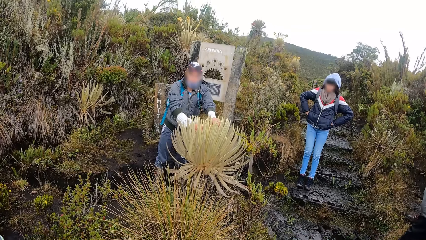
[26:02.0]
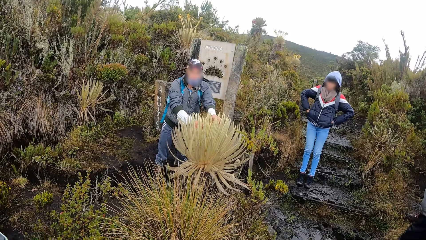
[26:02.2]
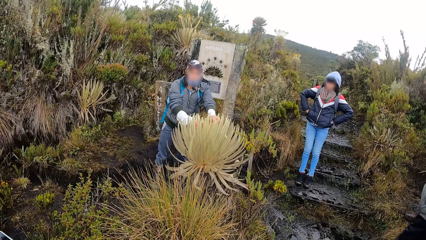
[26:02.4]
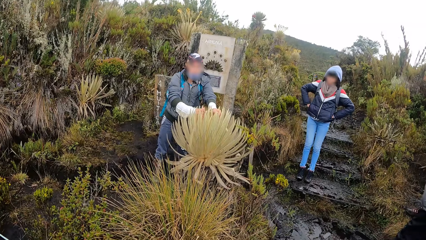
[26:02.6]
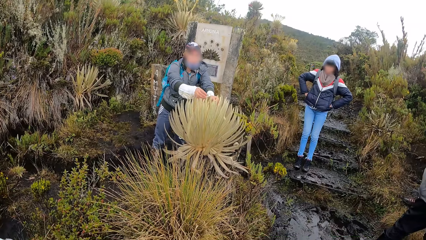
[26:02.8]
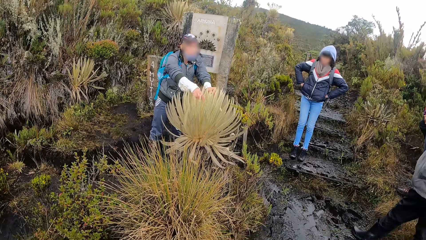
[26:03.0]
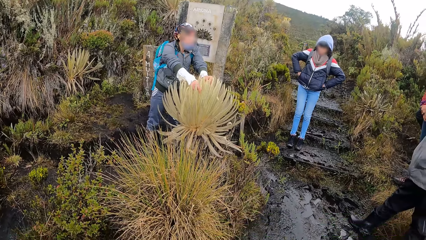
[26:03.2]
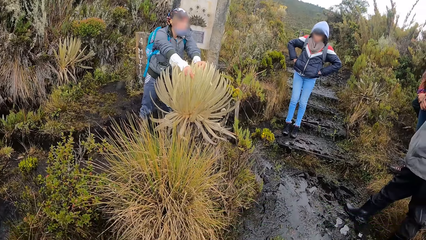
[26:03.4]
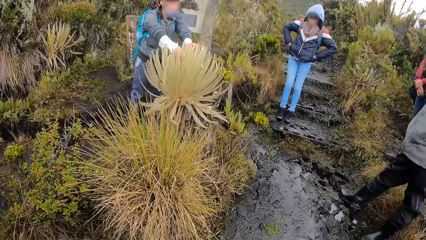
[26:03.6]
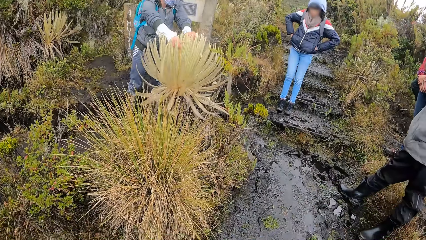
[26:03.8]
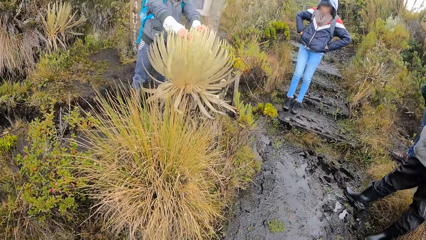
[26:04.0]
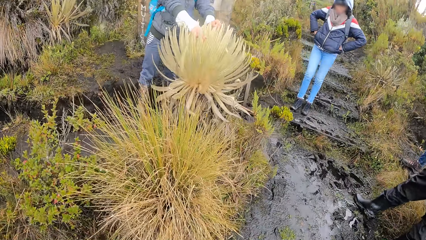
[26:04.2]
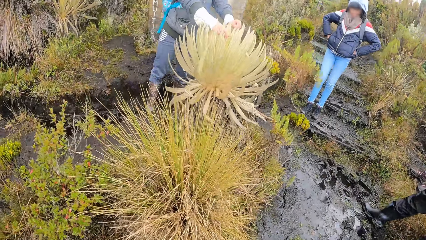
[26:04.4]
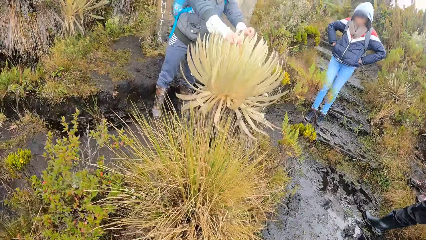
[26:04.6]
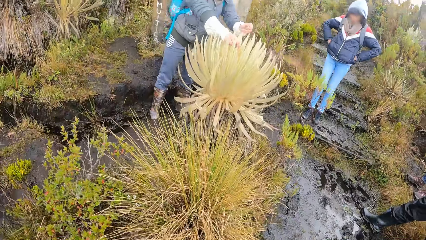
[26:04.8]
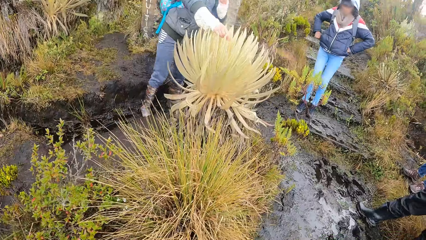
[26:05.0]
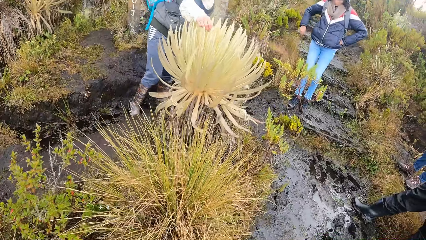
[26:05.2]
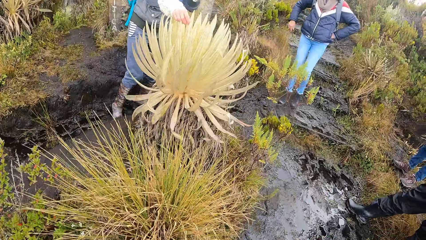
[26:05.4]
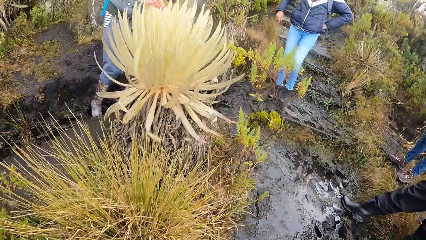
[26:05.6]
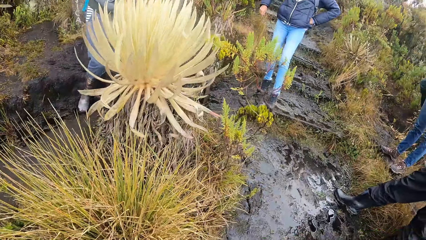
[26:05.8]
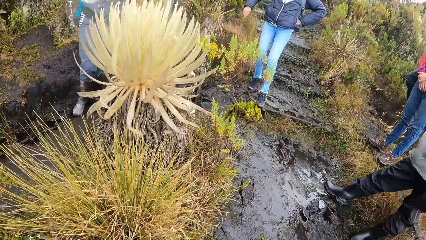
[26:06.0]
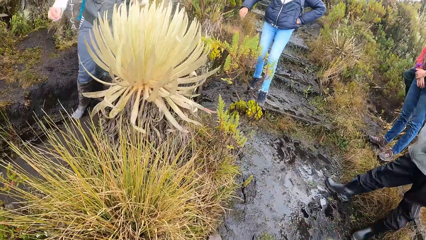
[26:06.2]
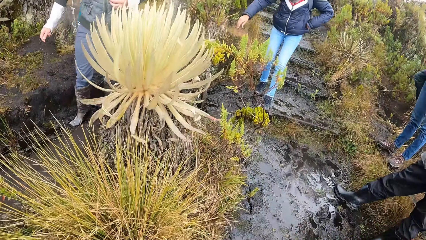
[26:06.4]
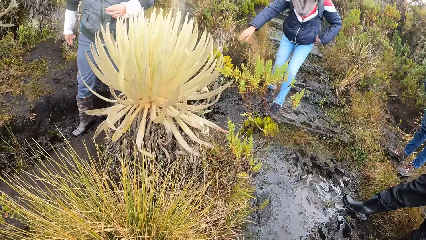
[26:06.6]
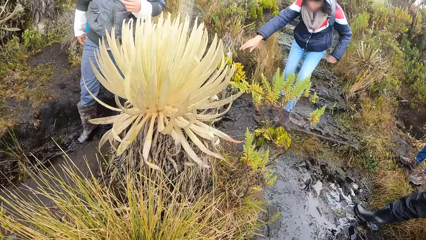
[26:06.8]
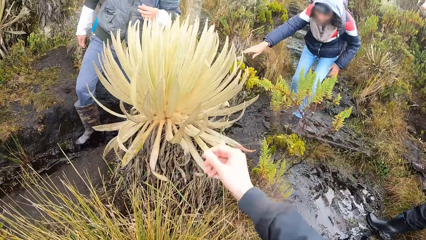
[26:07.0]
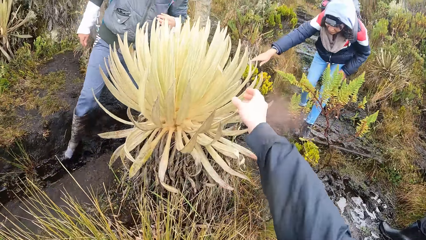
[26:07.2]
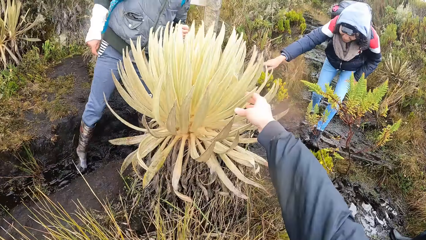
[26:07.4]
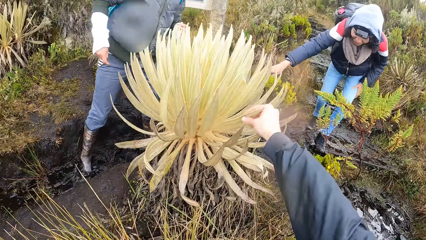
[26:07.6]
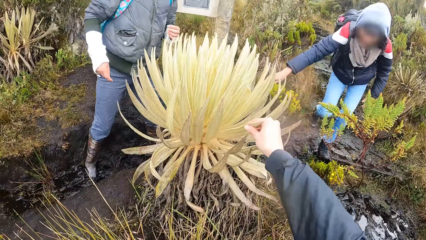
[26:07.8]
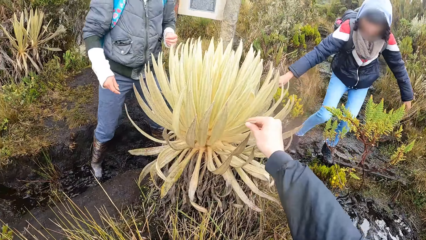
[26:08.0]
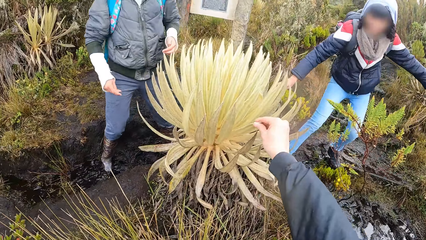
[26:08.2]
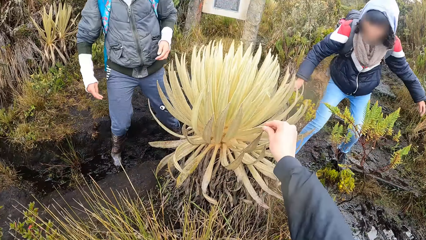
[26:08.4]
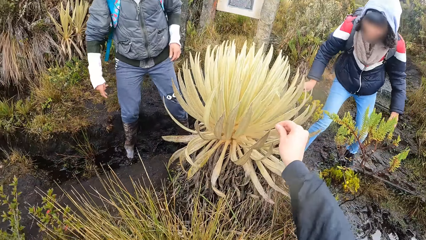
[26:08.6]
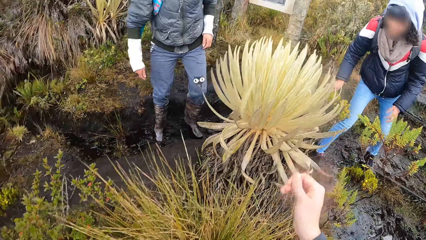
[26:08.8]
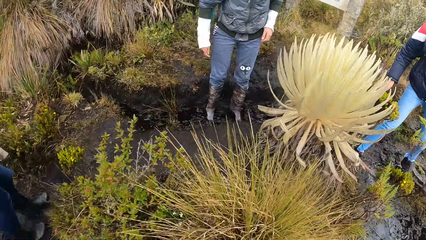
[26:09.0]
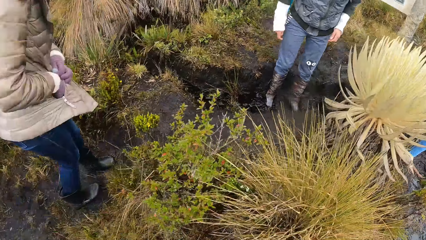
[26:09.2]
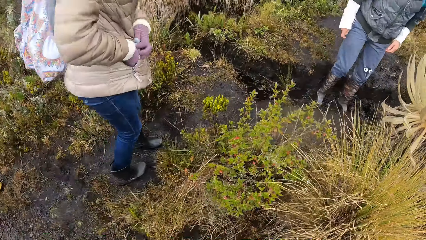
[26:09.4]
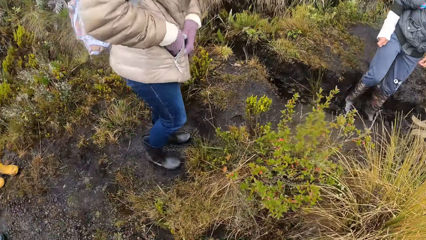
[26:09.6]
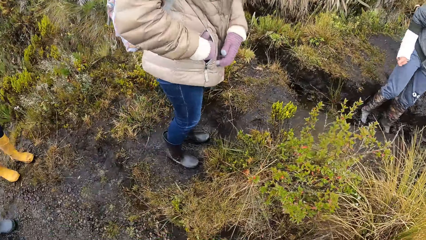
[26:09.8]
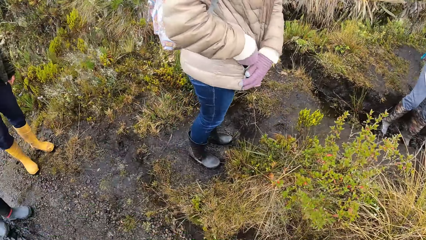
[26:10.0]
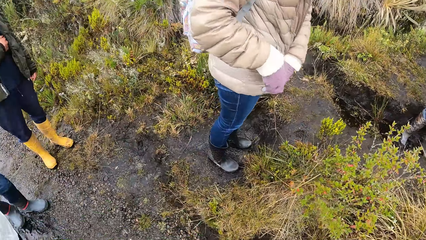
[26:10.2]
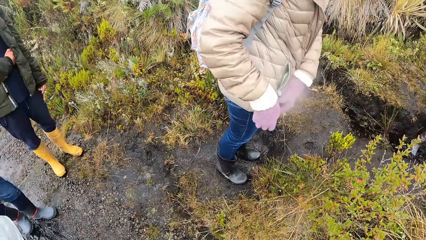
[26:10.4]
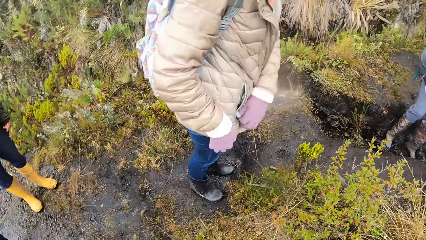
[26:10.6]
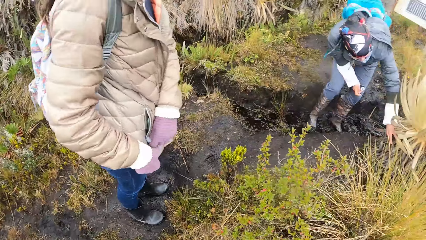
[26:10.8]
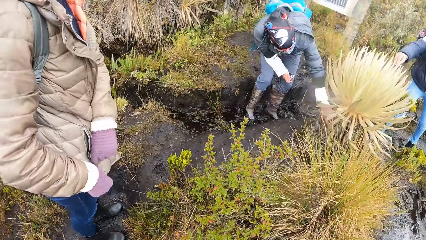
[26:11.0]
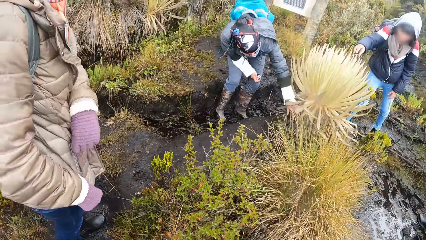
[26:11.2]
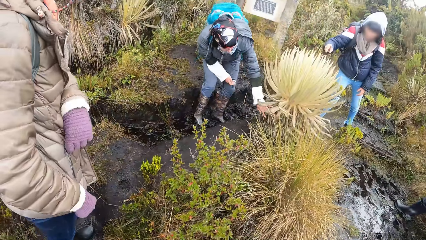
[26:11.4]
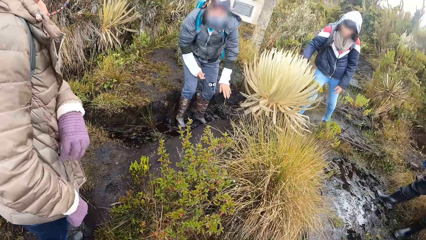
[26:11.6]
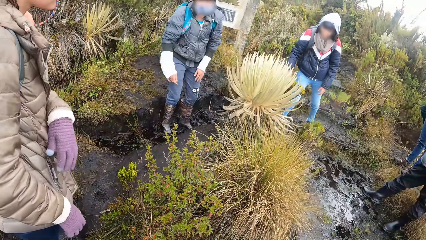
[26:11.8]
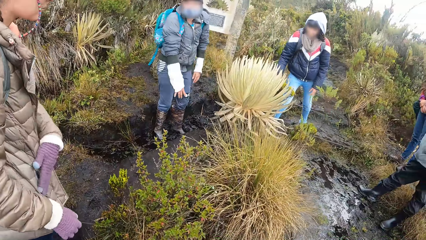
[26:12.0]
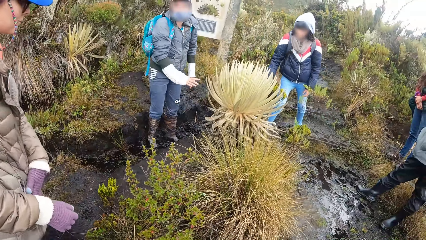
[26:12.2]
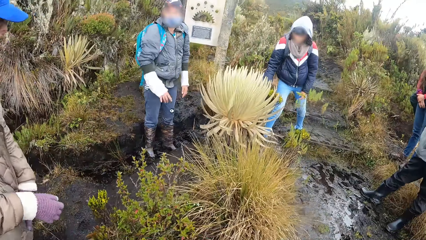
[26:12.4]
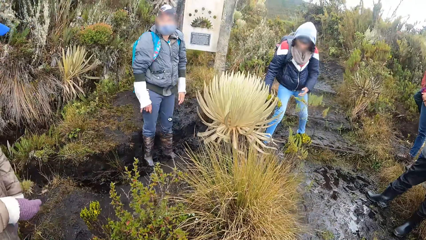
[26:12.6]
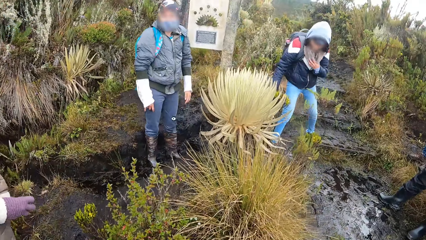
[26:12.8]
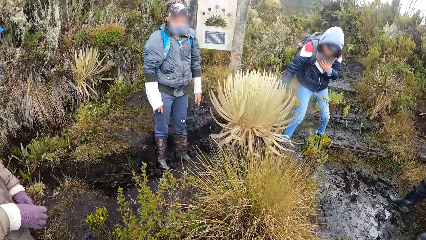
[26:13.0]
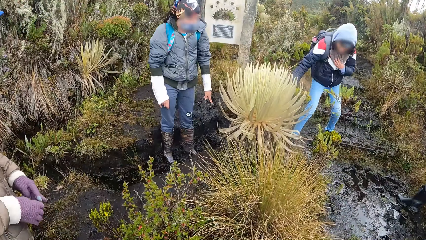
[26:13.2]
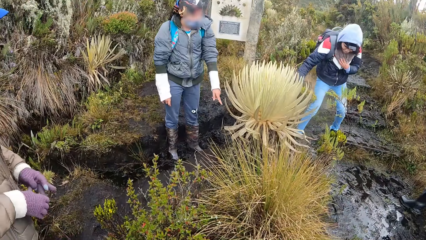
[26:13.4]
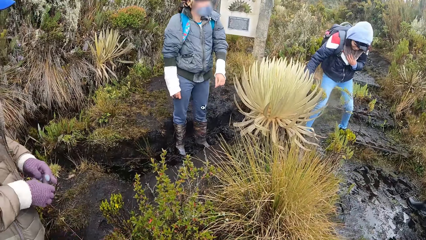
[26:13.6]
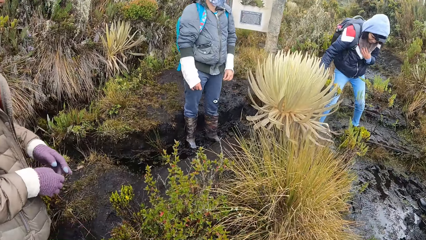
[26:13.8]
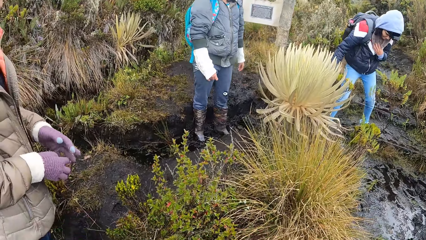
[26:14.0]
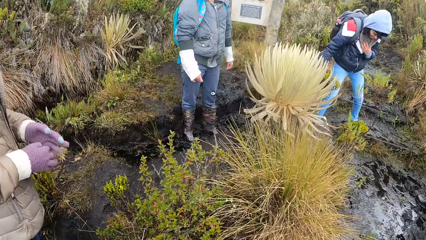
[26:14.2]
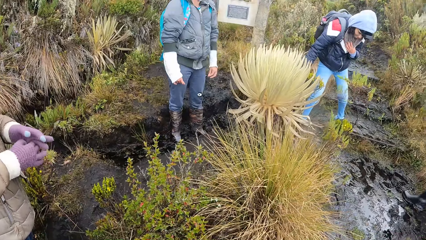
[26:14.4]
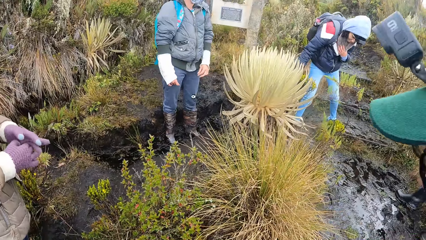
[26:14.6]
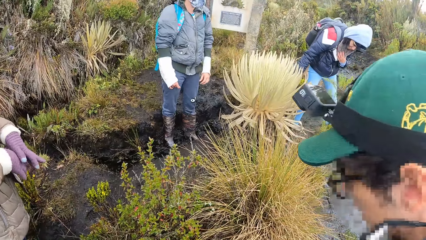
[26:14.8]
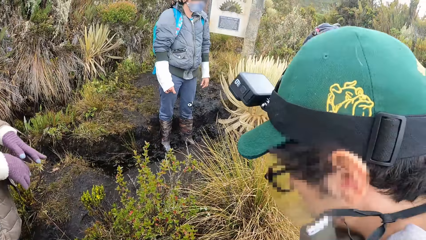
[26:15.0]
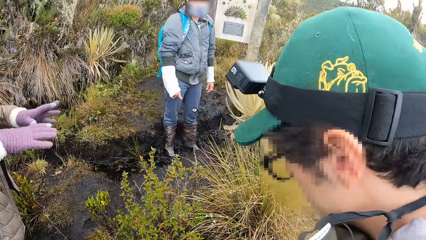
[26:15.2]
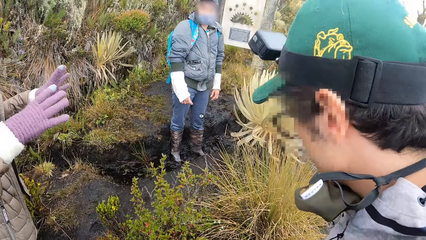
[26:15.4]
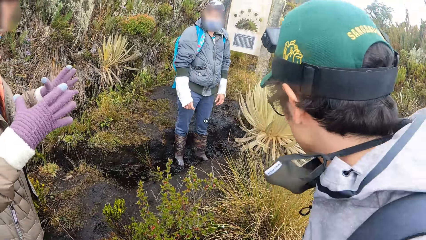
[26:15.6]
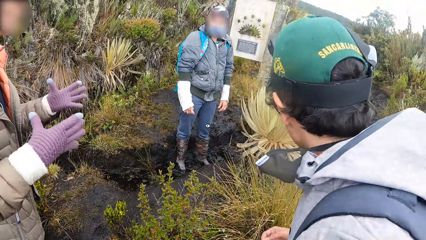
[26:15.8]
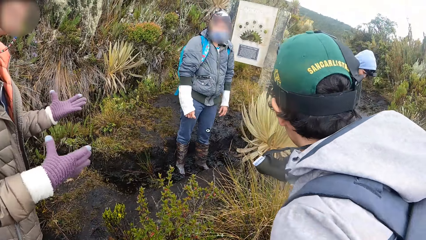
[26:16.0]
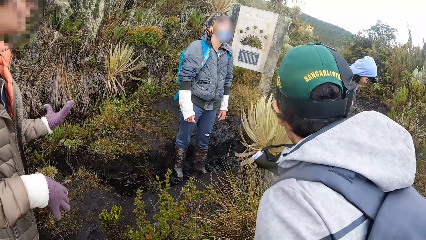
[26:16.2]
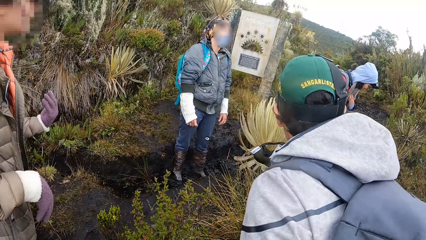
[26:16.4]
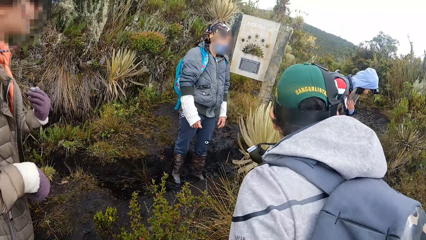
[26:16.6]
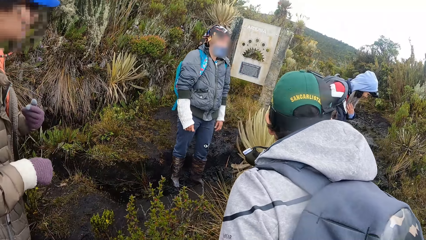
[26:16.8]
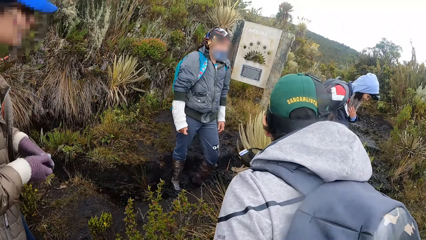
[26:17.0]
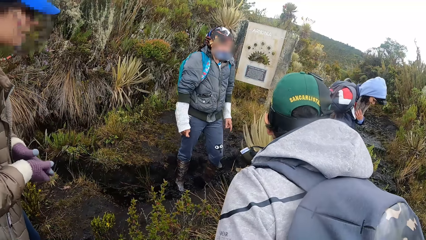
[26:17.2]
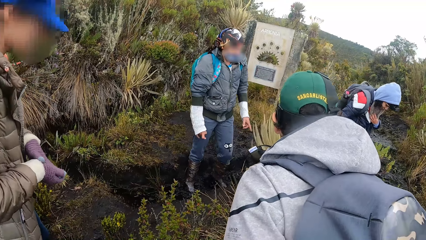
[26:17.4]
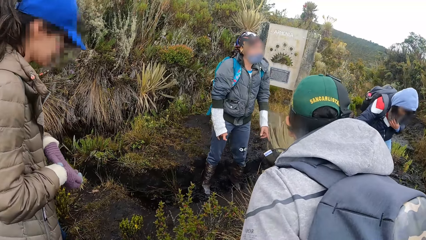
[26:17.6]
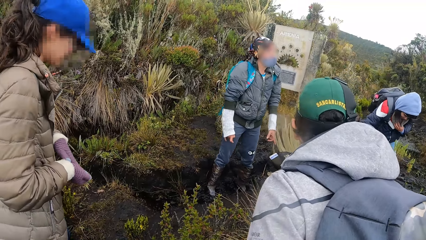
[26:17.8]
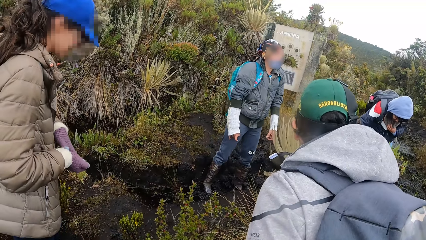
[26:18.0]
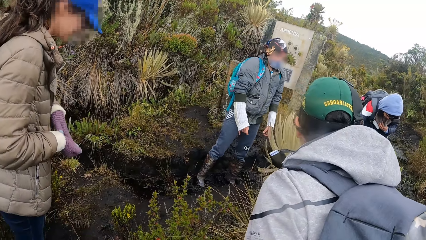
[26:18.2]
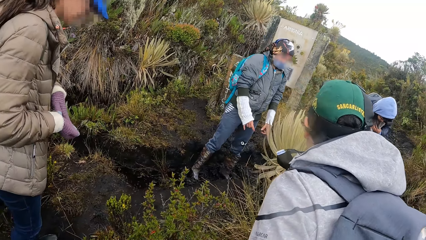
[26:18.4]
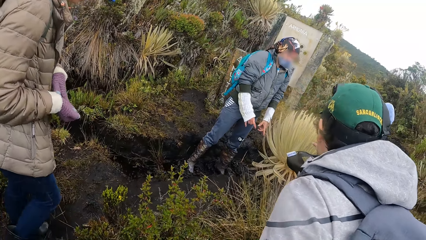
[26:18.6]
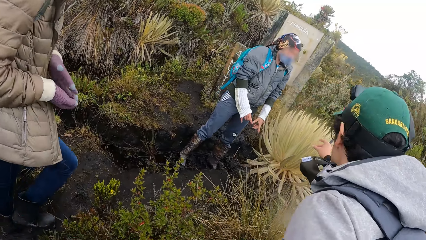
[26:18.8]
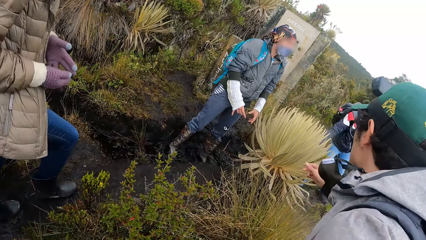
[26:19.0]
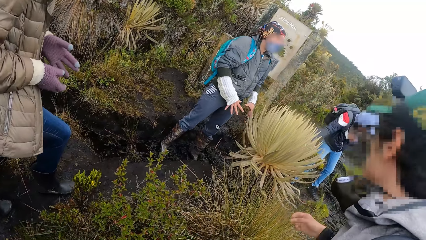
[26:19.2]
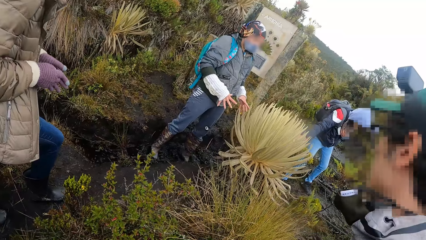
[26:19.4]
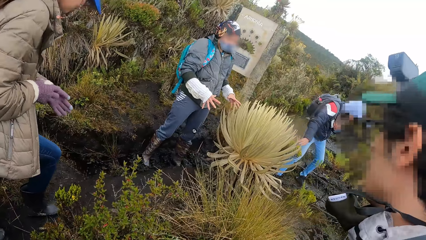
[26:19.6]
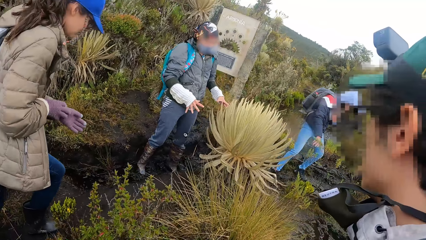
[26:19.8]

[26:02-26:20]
The camera wearer touches the leaf with her right hand. A woman touches a flower with her left hand. The woman interacts with the camera wearer and the group of people by the mountains. A man touches the plant.
